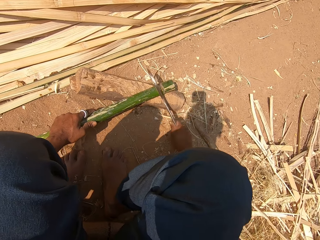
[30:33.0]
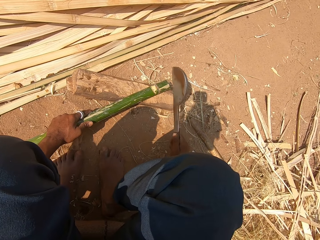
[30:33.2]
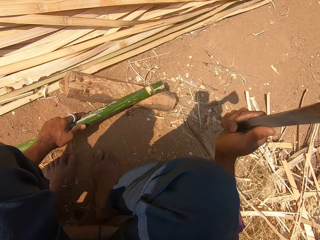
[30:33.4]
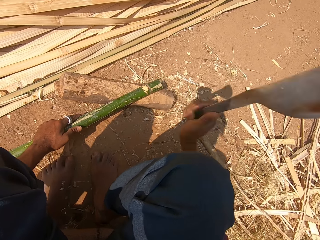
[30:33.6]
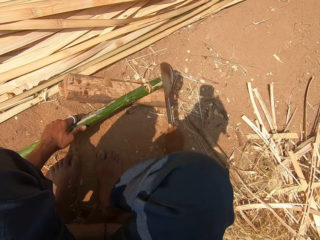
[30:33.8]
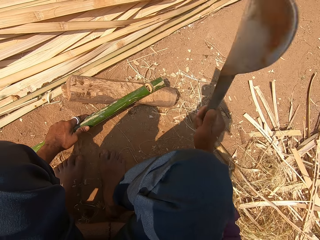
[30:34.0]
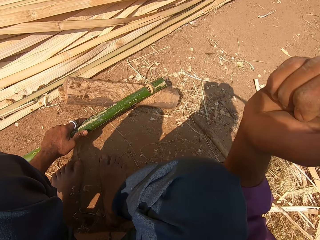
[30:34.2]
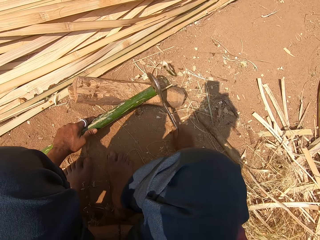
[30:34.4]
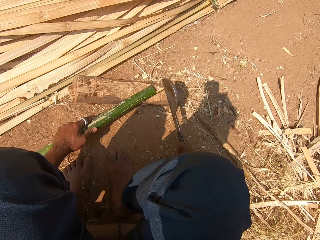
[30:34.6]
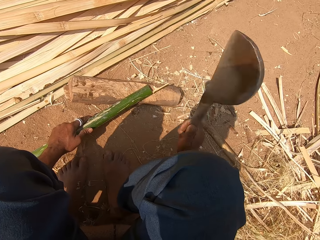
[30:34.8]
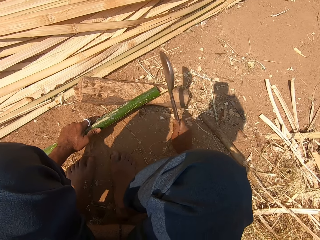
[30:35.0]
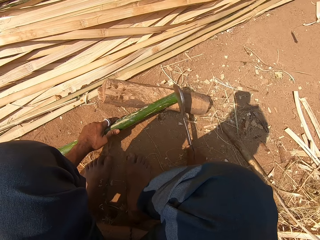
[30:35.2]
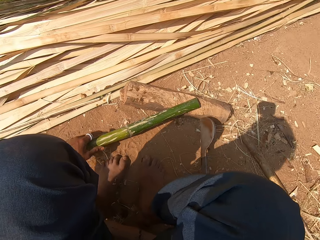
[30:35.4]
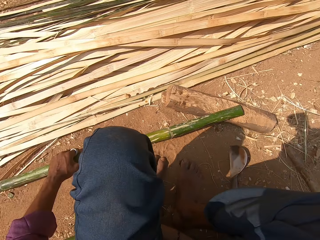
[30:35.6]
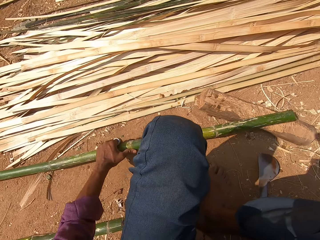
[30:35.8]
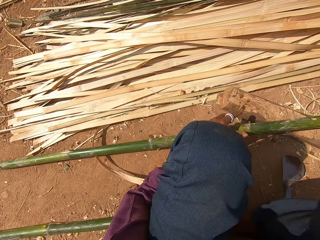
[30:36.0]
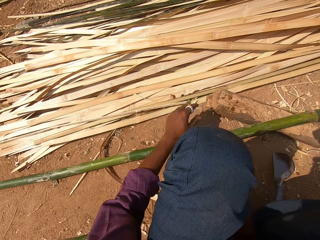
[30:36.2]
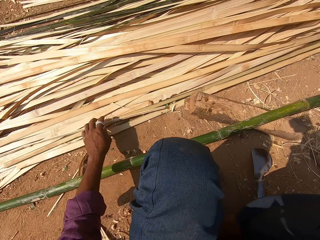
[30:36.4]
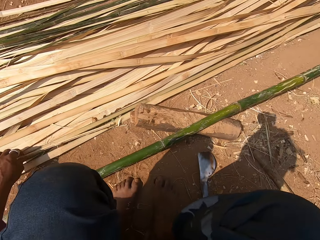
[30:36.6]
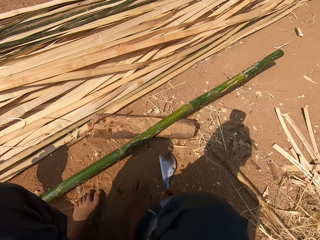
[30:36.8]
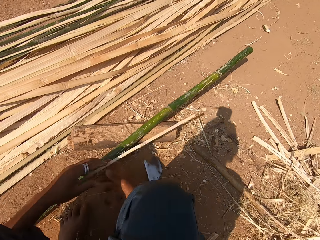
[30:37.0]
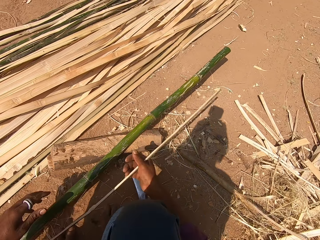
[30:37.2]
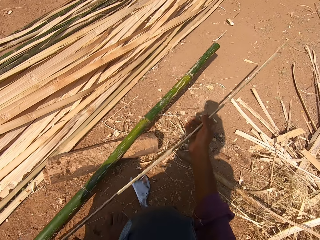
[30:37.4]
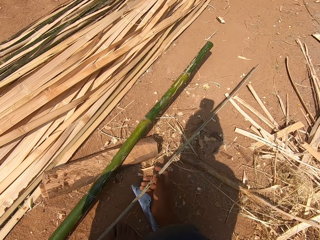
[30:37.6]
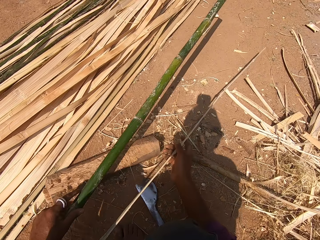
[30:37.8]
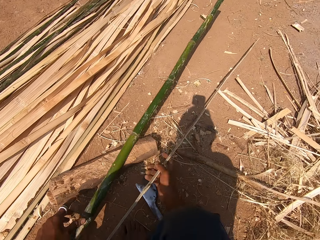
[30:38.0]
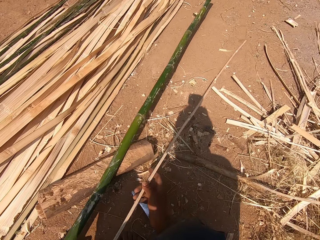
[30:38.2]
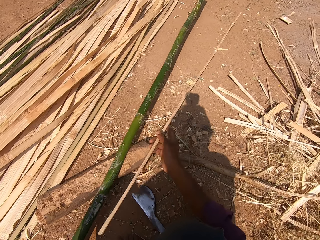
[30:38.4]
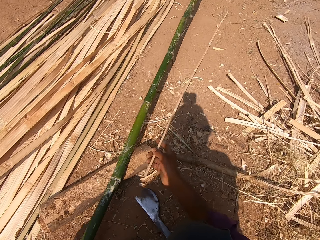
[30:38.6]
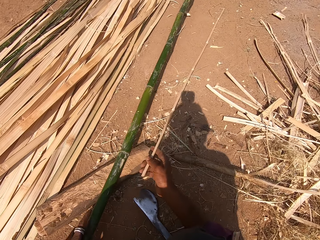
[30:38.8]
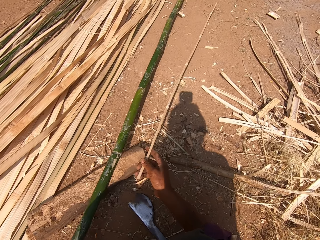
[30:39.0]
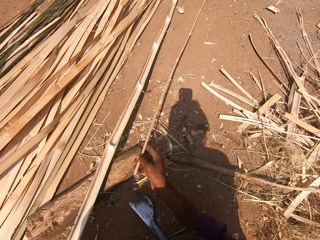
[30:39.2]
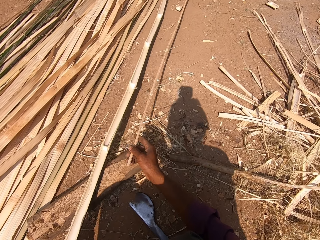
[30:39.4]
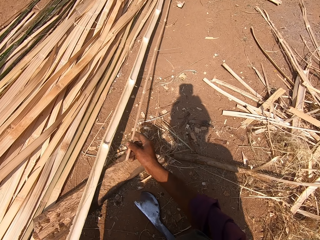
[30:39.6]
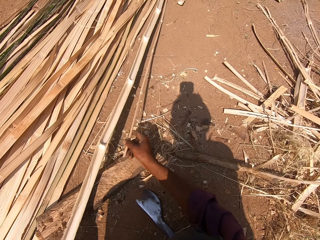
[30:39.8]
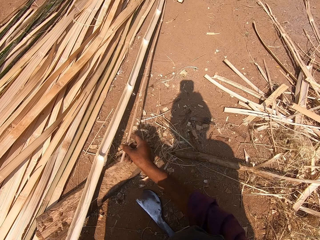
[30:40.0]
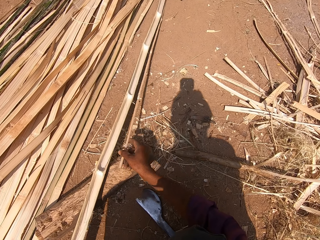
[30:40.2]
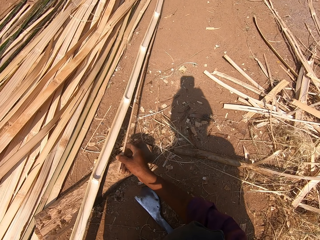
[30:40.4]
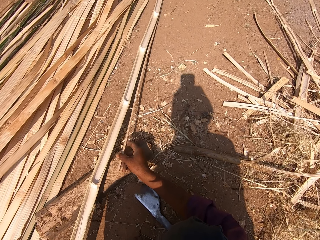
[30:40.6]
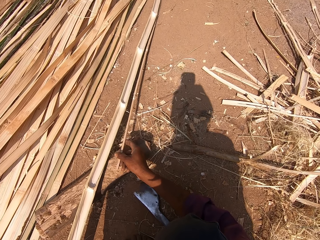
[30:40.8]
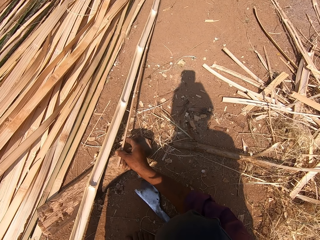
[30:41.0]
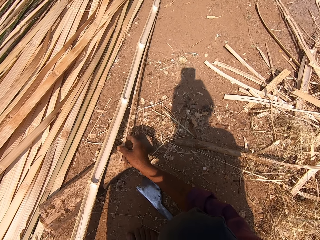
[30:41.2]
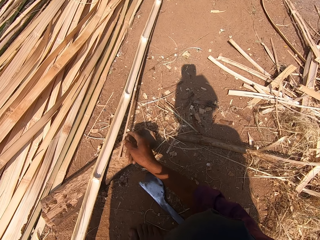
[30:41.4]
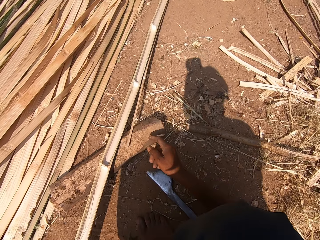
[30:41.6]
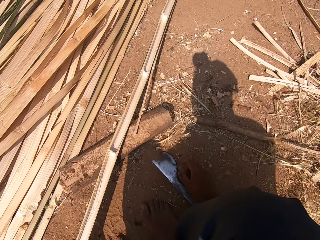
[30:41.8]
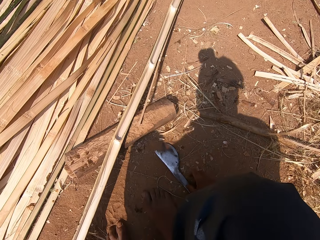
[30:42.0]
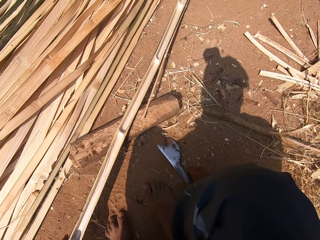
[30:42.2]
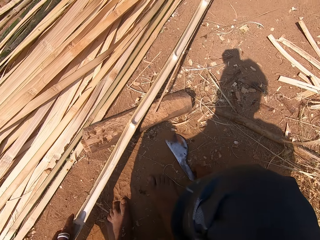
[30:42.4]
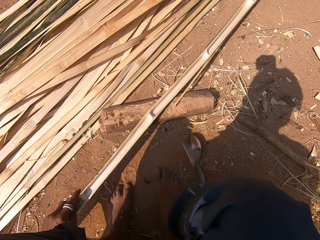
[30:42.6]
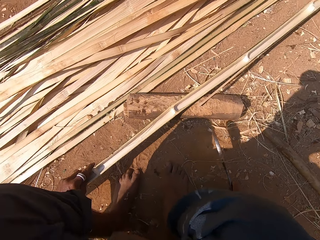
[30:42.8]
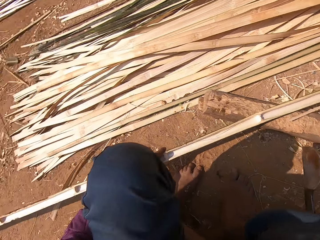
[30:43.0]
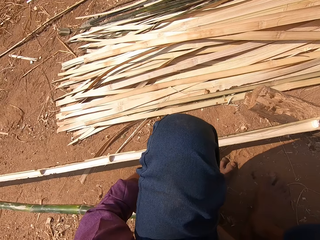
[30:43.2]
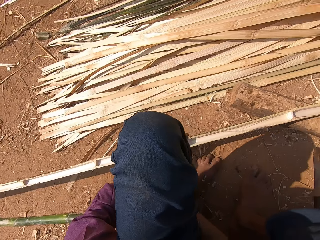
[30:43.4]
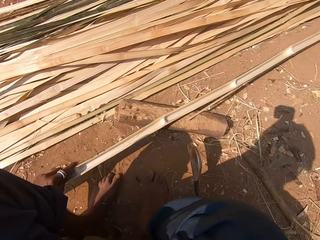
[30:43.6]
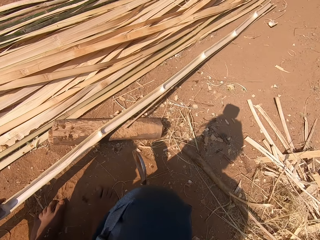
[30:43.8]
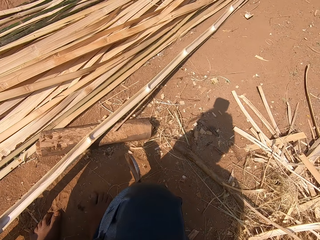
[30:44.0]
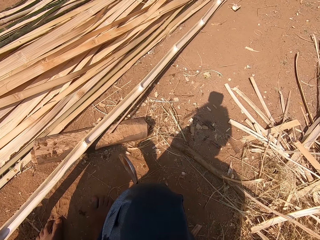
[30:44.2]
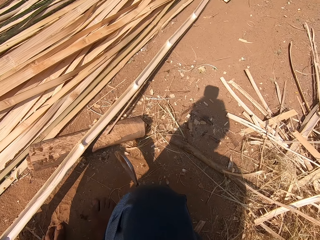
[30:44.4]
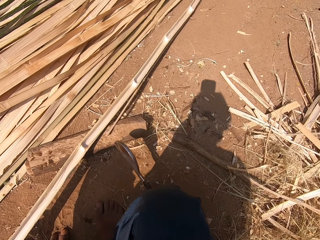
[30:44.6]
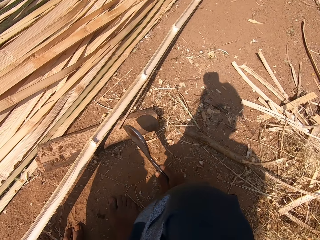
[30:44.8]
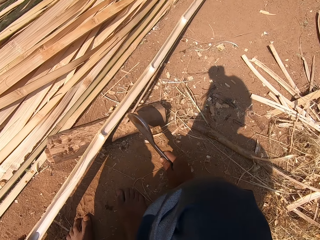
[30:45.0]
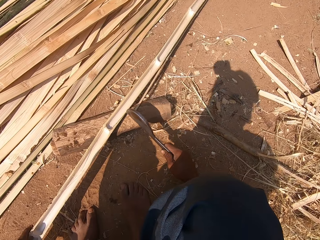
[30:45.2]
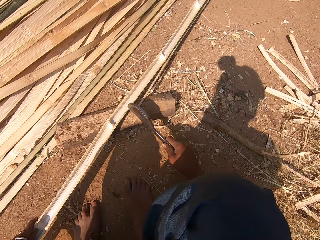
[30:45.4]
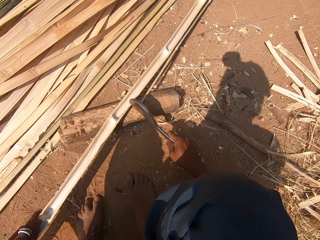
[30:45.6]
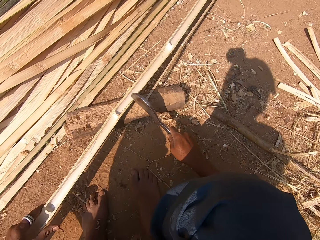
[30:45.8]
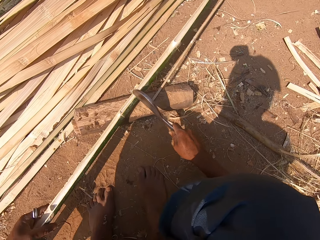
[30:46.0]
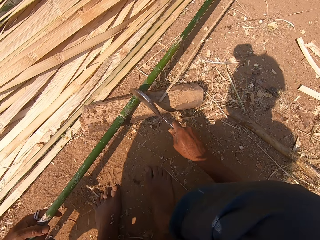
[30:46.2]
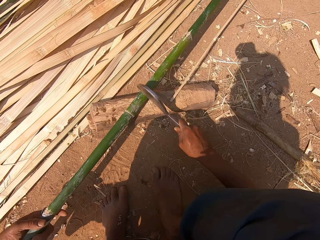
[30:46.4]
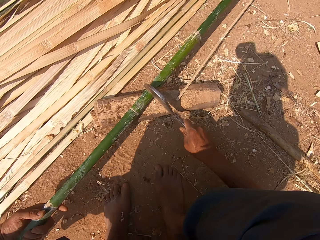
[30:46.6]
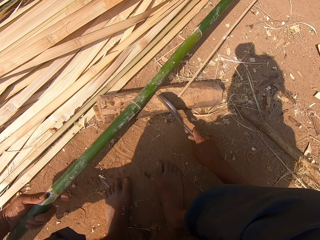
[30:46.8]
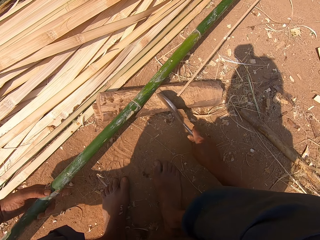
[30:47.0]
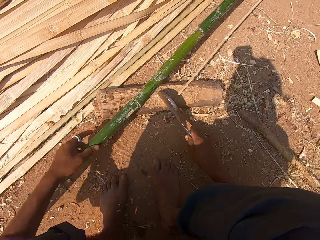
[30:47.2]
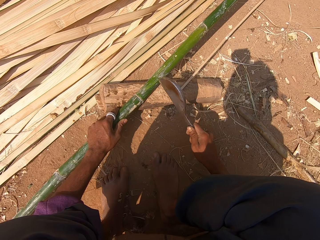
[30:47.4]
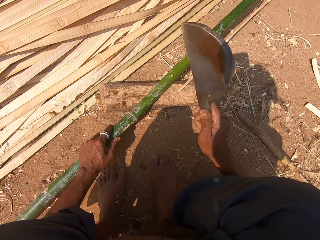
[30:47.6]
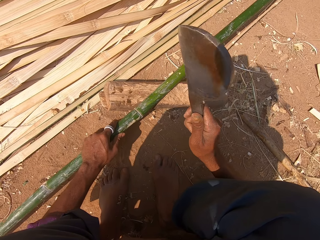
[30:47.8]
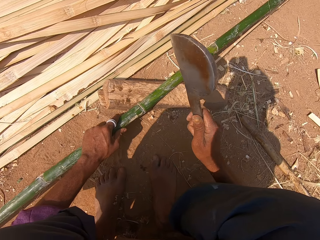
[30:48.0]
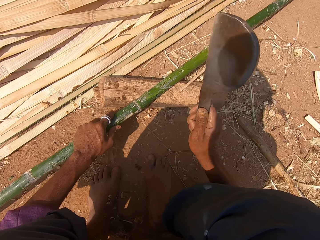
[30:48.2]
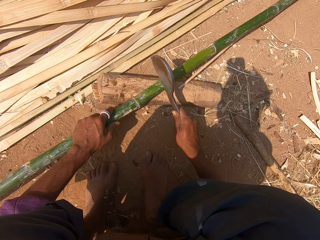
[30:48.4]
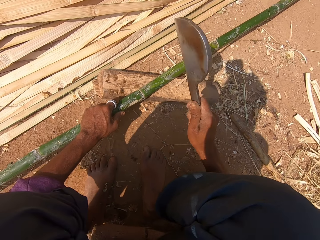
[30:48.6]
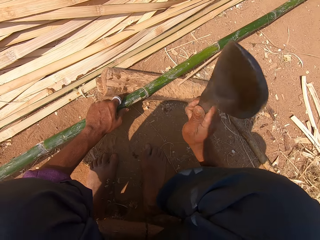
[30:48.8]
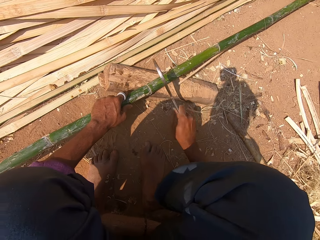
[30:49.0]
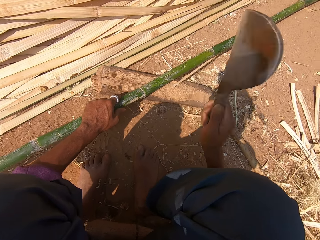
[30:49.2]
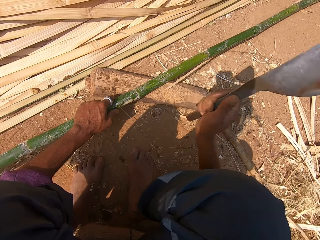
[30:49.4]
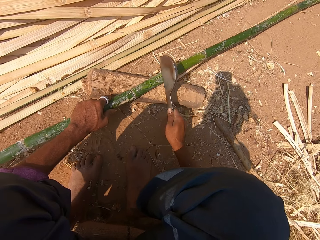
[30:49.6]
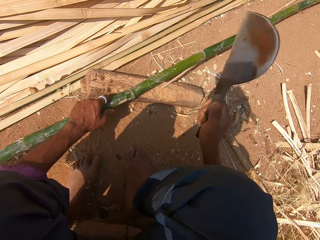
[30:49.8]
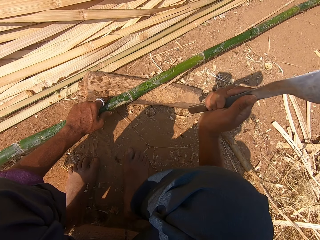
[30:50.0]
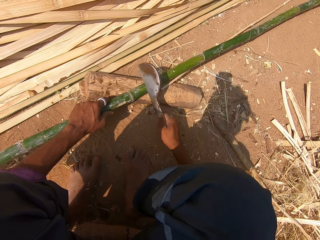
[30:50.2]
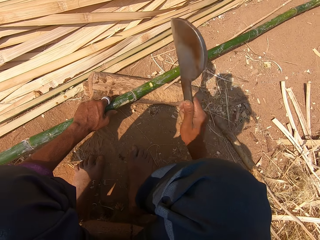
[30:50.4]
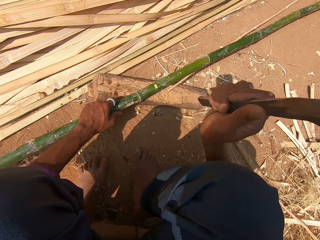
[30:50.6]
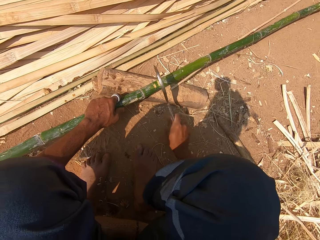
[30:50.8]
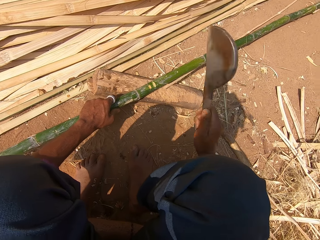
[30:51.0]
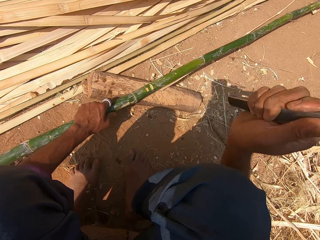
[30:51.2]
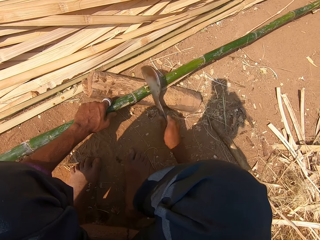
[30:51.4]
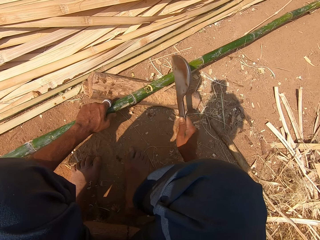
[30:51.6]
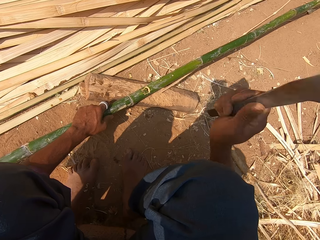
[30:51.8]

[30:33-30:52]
The camera wearer inspects the wood. They pick a bamboo. They place the wood down. They pick a trimmer knife. They stare at the wood. They cut the bamboo with the knife.

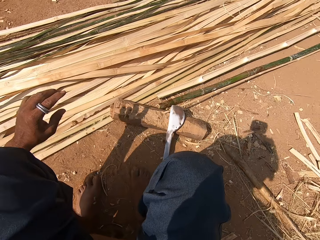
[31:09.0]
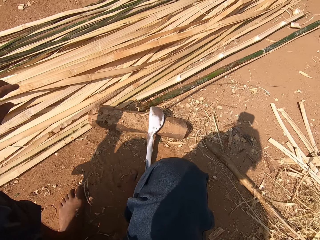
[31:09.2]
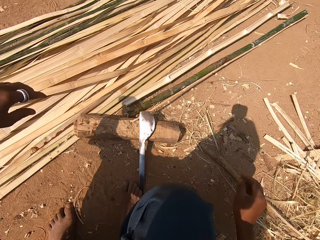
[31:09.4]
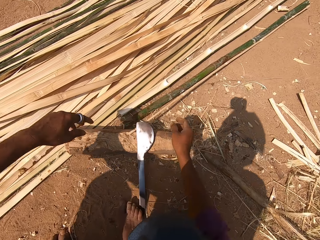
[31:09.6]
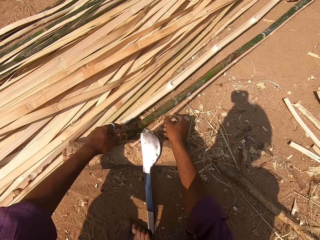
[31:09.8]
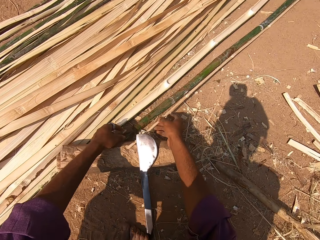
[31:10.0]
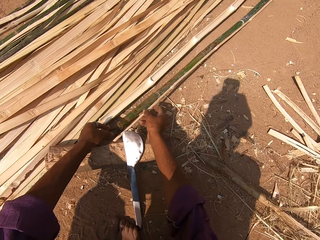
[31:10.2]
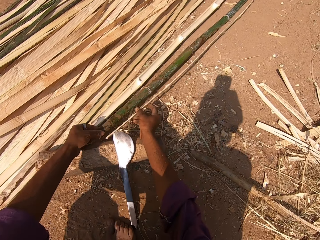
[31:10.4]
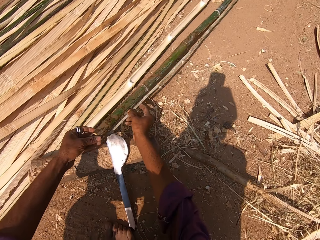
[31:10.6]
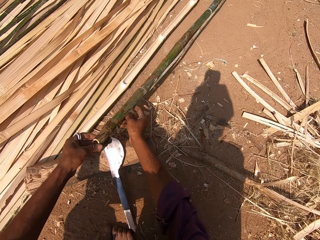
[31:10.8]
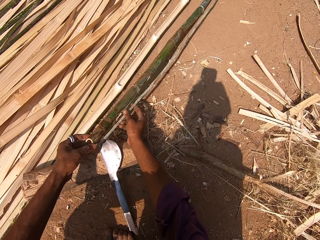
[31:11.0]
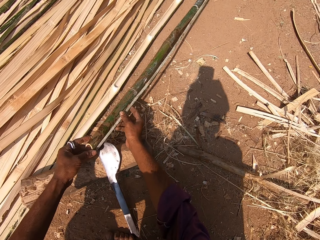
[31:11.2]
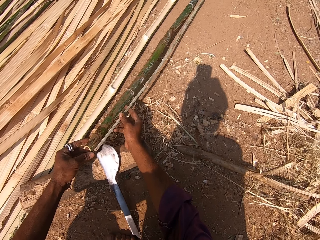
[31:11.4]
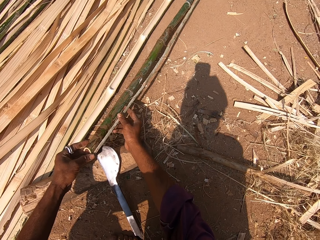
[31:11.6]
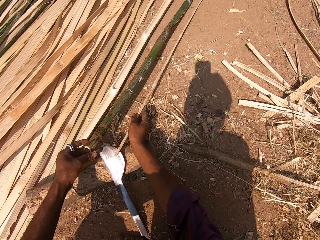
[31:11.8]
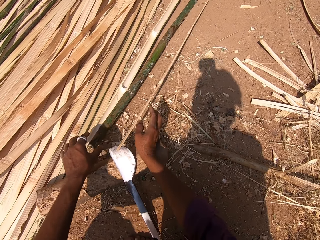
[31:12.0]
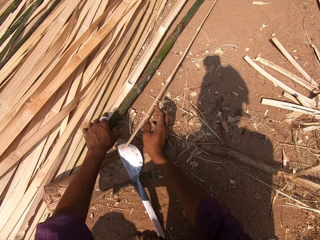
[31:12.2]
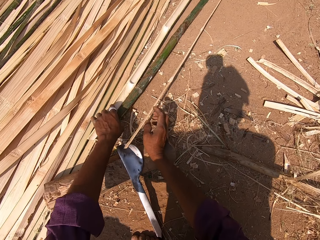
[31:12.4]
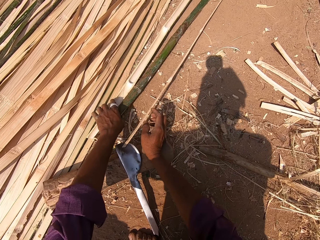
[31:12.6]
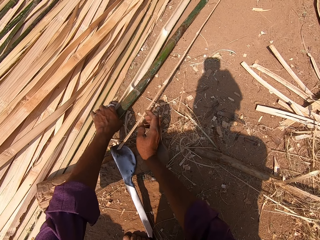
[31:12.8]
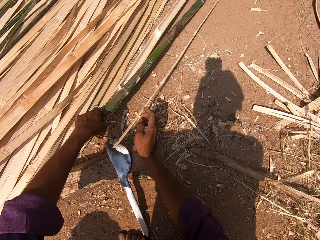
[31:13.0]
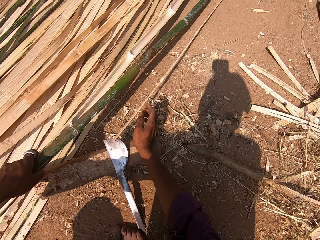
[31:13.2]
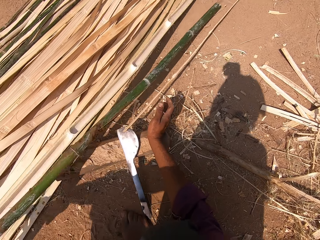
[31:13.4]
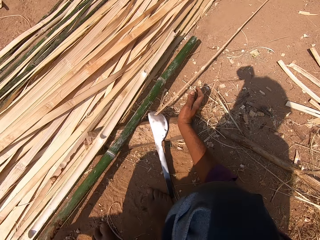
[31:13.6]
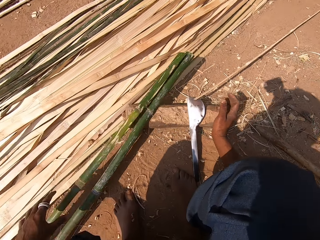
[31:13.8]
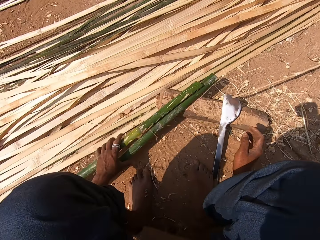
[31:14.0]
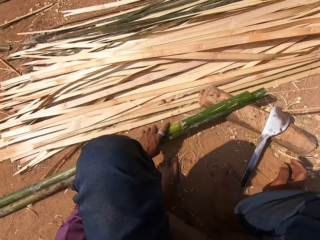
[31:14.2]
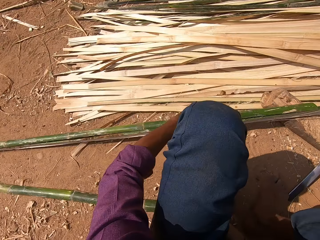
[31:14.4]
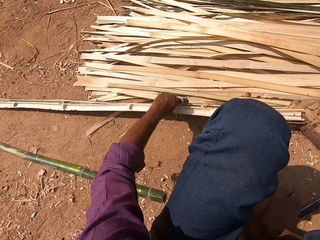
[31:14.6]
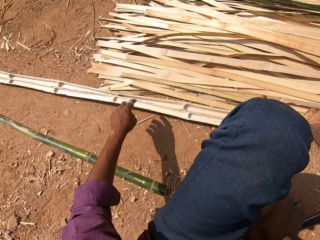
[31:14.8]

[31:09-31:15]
The camera wearer throws wood aside. They inspect the wood. They pick a bamboo piece. They pull the wood.
